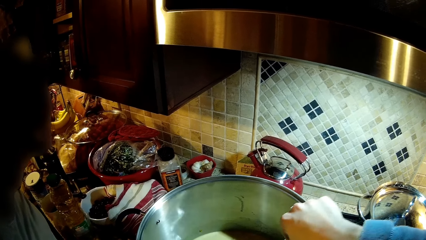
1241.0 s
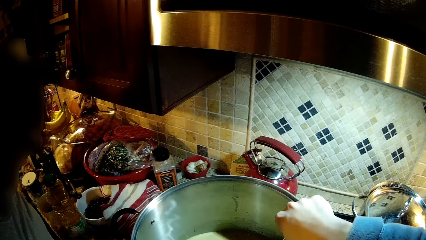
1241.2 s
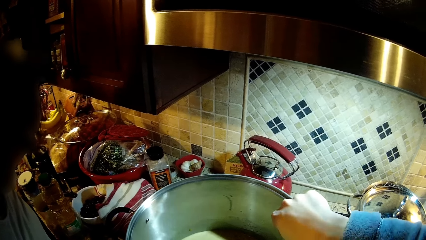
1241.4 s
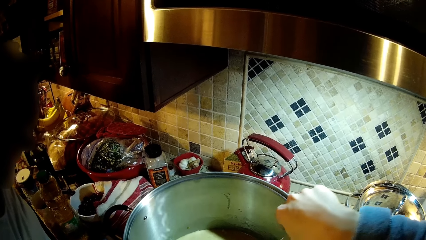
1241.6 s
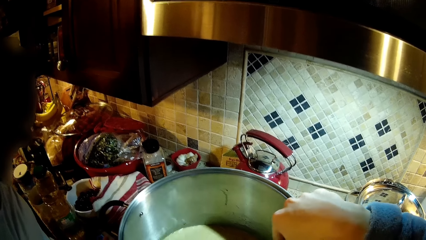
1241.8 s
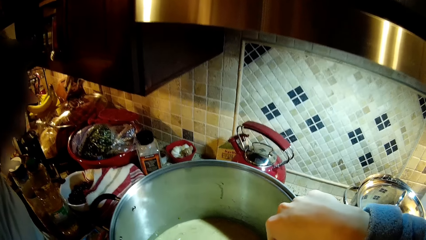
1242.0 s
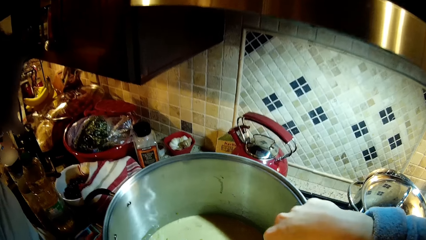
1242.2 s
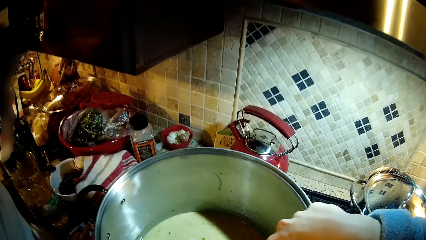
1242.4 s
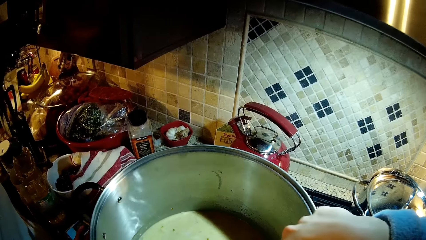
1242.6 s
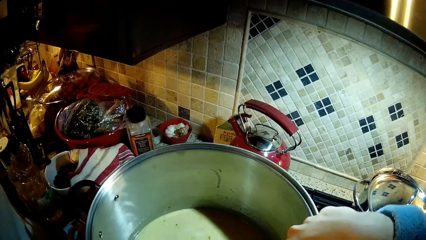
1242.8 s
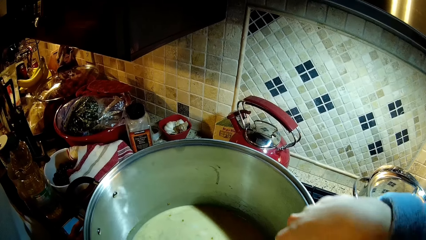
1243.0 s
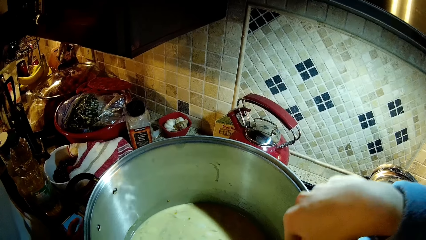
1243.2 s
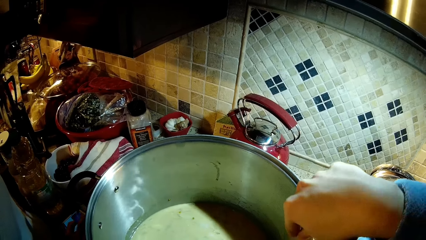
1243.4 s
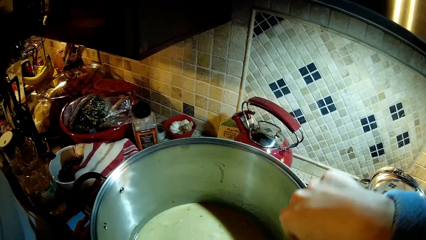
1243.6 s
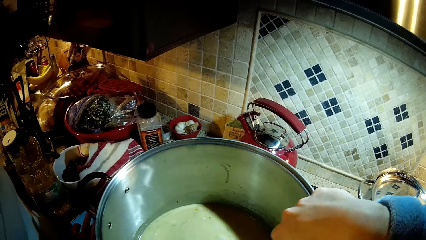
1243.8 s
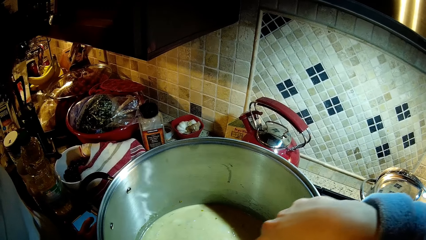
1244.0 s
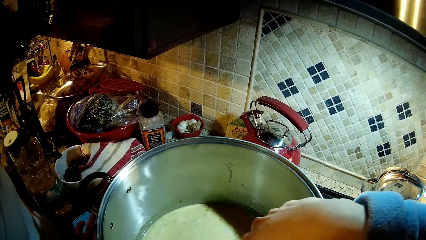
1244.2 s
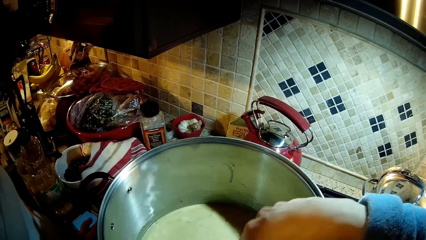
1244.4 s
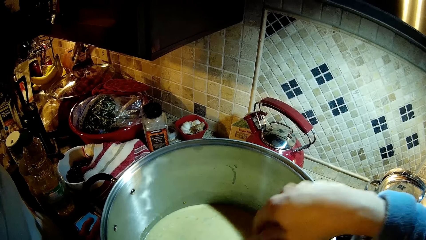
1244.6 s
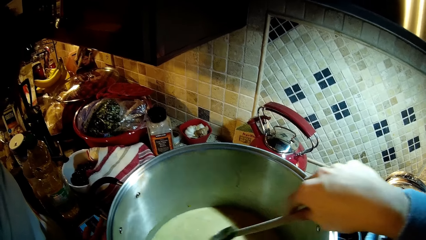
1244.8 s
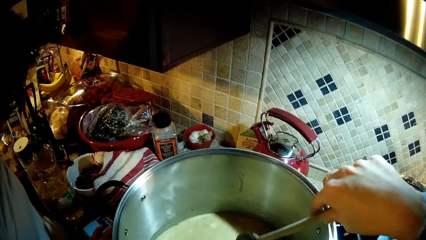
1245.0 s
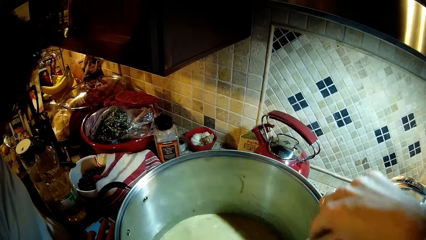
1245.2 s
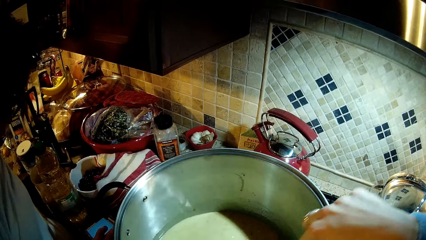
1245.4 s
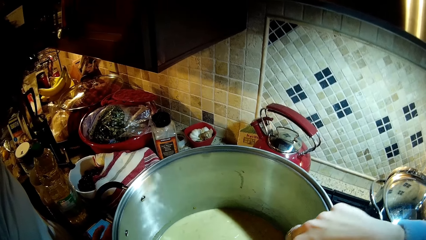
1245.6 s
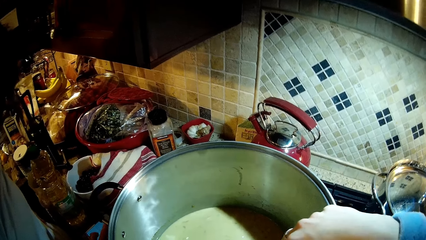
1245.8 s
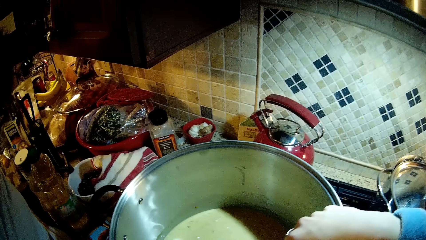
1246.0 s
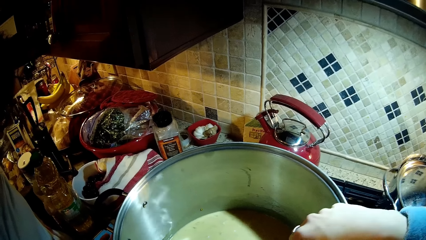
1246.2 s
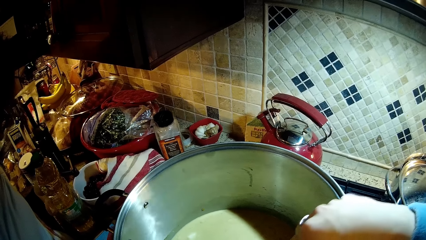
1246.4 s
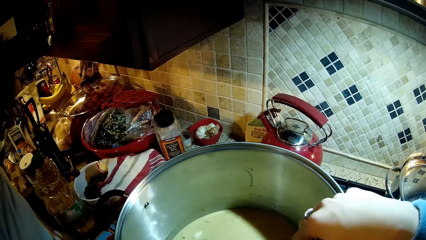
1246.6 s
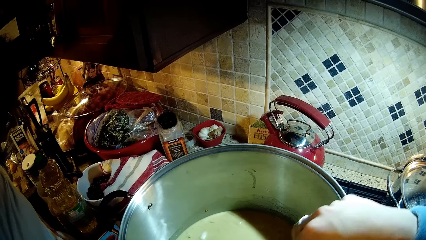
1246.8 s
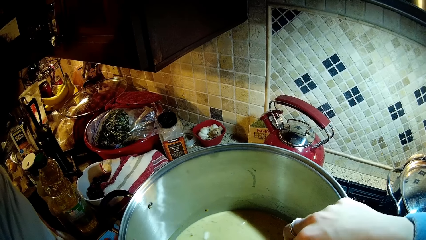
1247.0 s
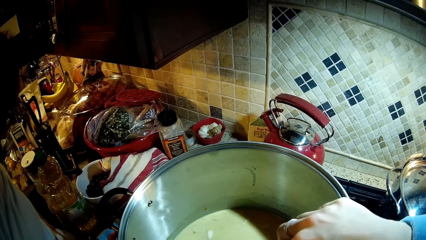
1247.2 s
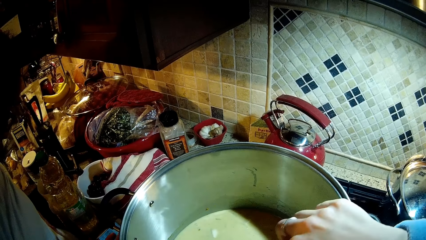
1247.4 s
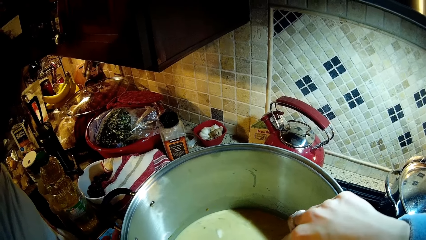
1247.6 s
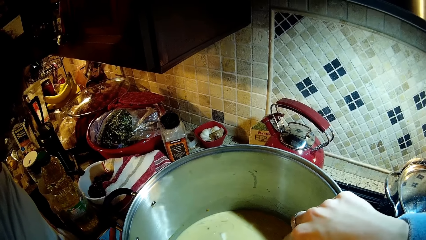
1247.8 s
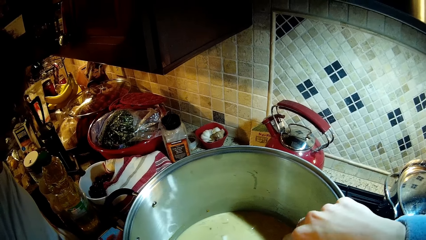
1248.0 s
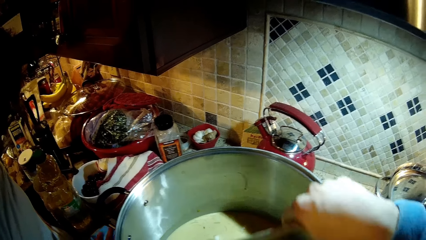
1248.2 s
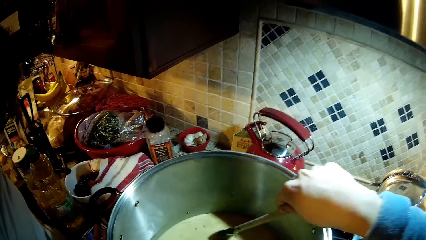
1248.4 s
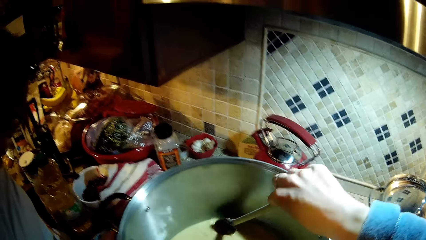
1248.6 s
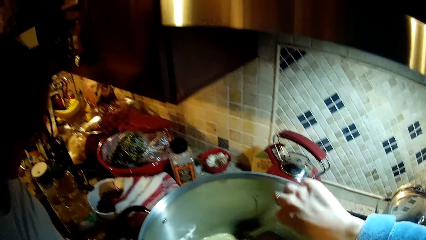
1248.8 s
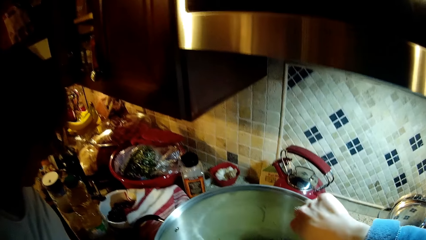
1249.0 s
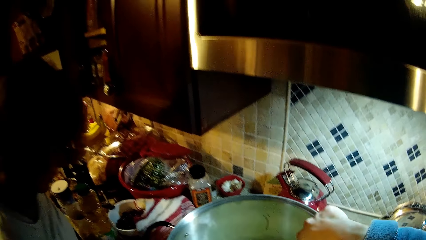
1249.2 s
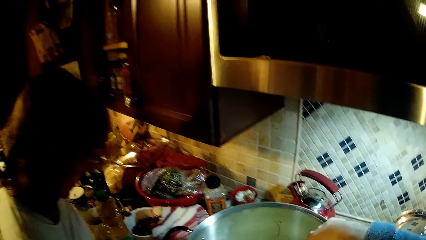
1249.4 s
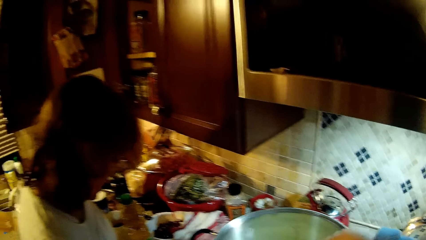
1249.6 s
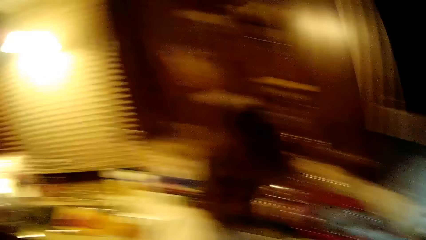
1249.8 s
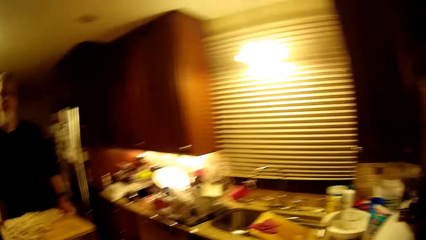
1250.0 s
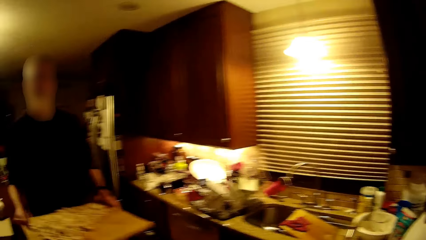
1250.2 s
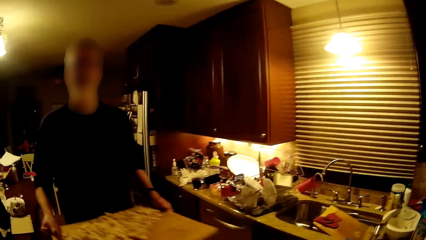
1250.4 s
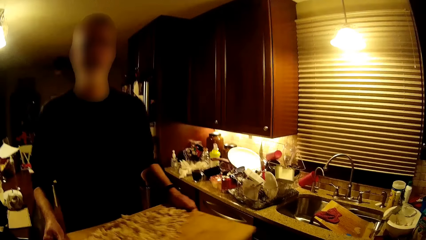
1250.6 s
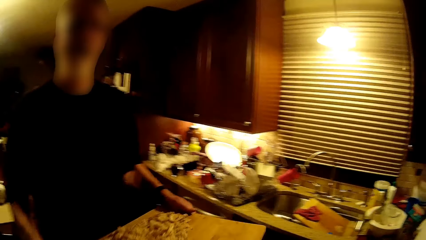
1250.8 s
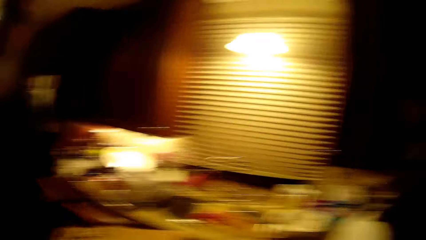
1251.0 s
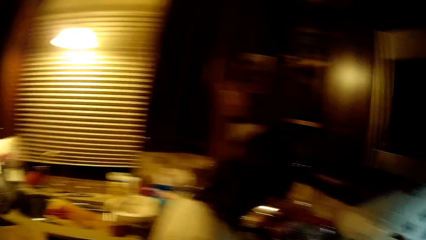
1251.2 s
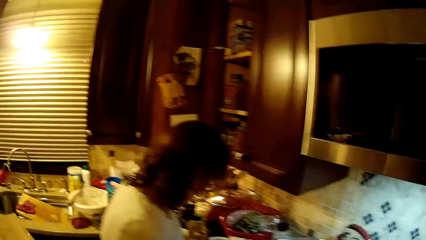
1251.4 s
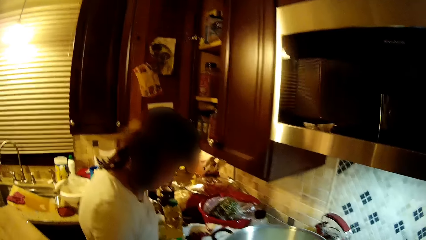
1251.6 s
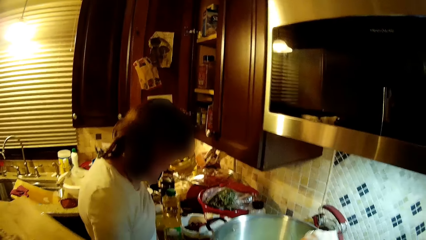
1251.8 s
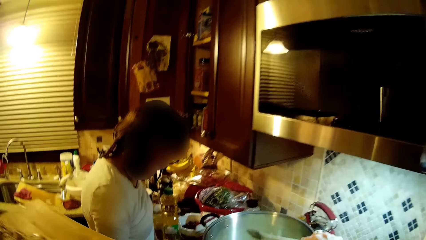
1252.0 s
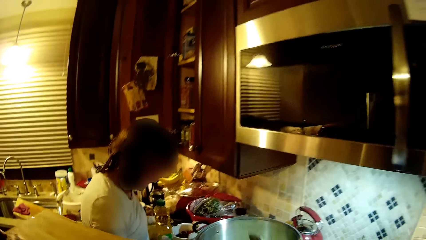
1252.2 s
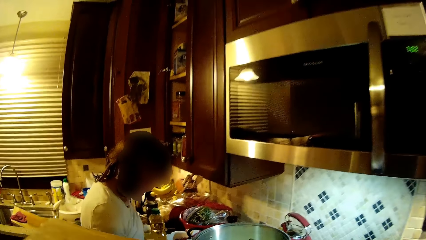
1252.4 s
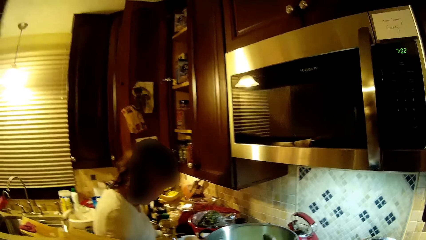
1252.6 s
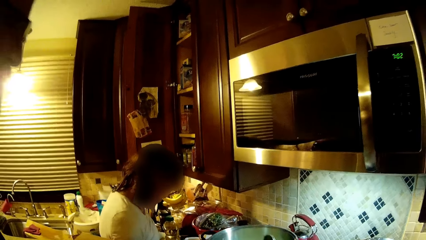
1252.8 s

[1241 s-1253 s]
A person operates a phone. The camera wearer looks around. A man walks around. The camera wearer looks around.
